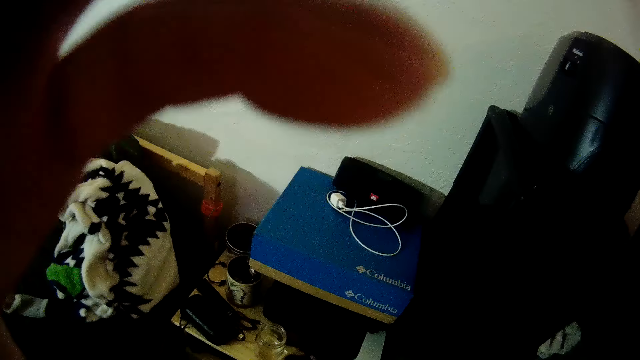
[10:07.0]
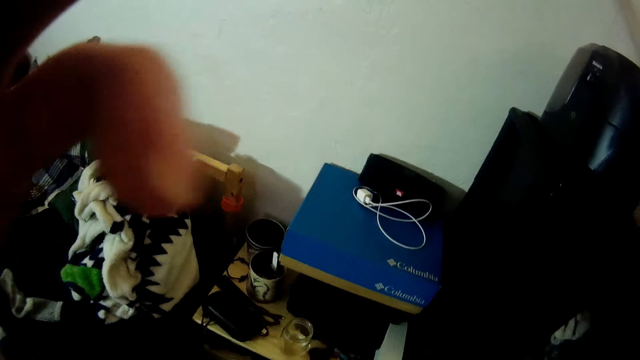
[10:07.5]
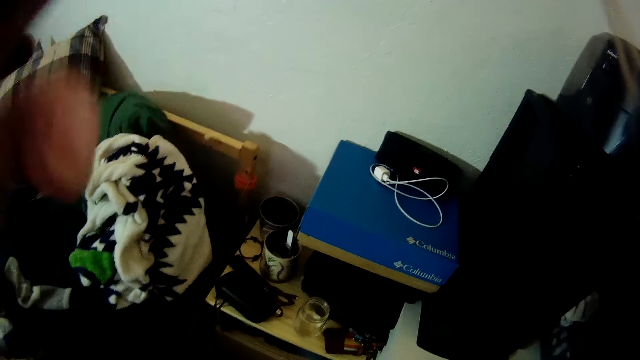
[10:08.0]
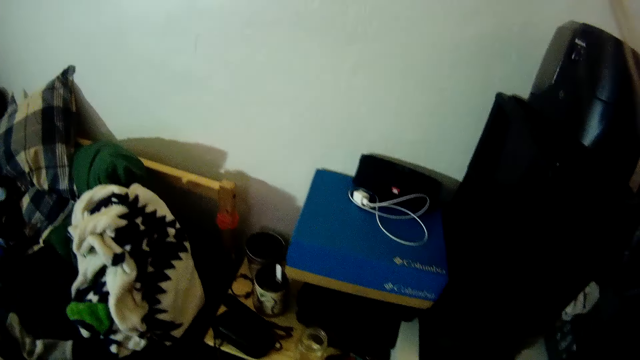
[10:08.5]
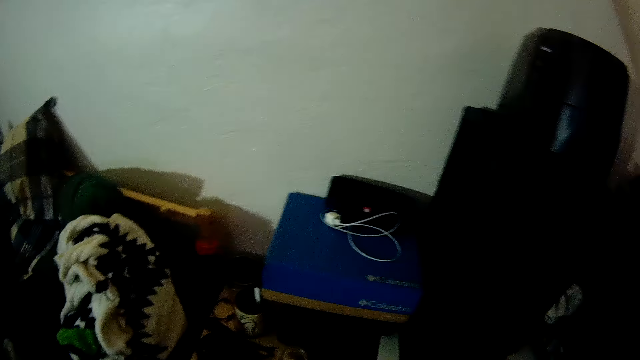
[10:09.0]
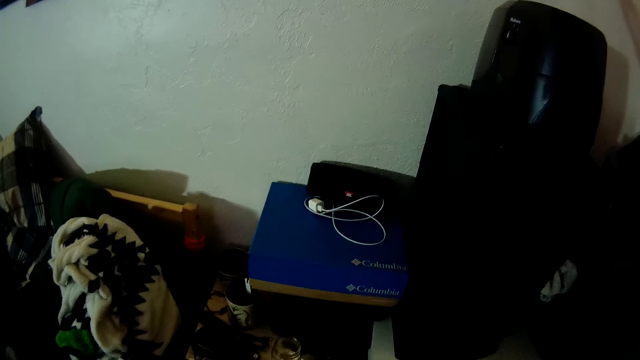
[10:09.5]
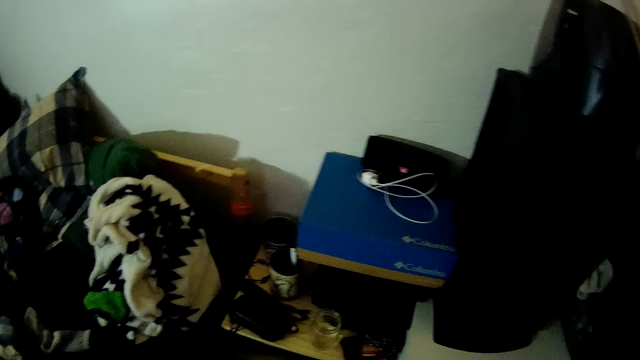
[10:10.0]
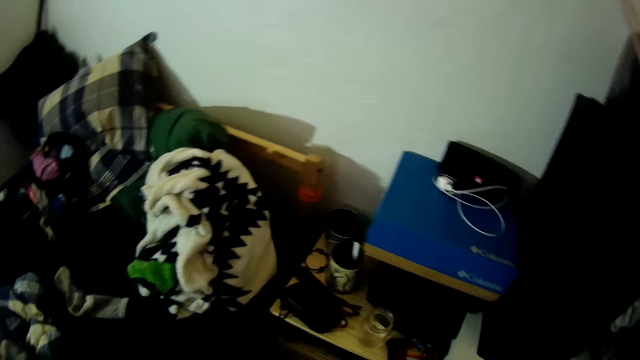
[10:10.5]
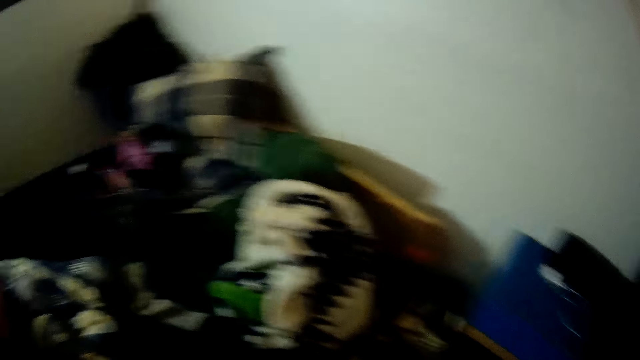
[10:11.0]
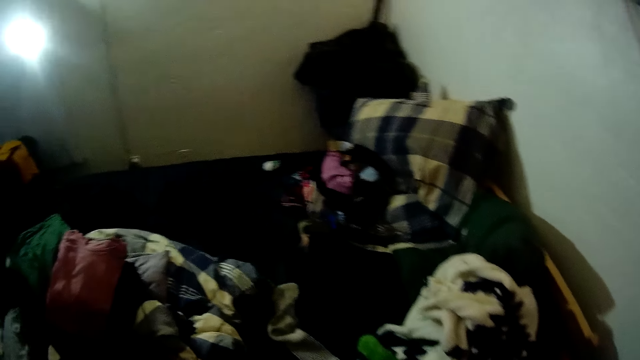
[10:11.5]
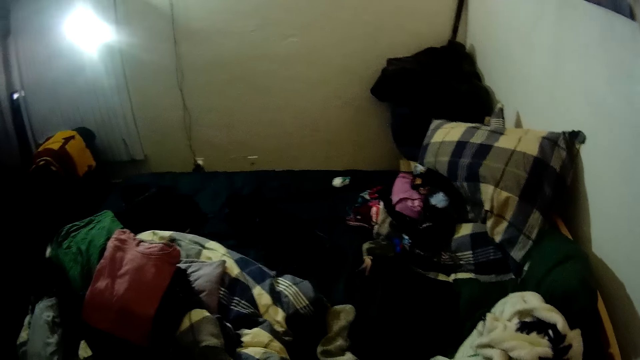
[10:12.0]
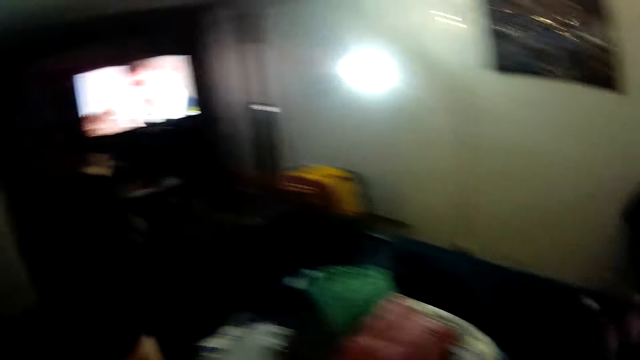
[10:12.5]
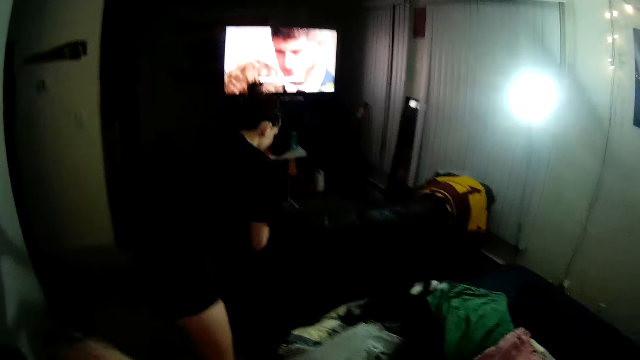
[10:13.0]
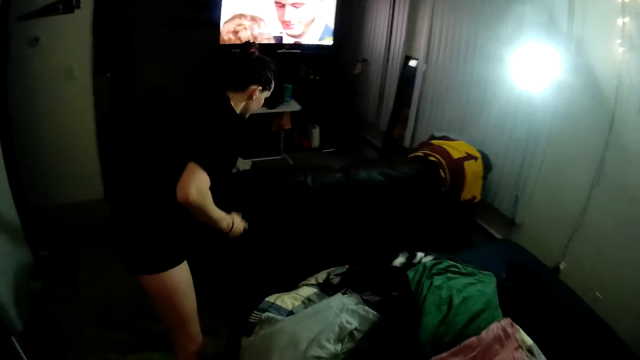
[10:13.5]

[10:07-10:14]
The camera wearer touches the camera with the left hand. They look down.
